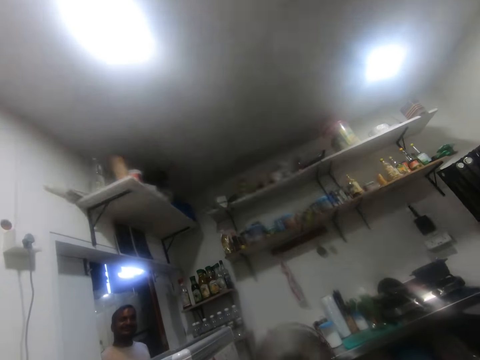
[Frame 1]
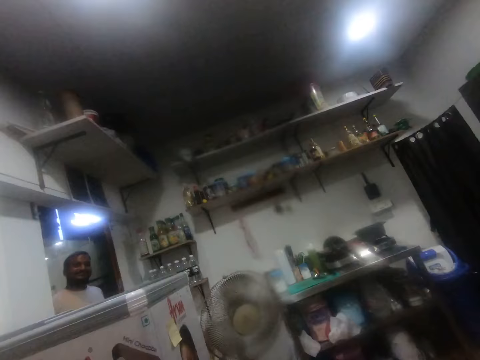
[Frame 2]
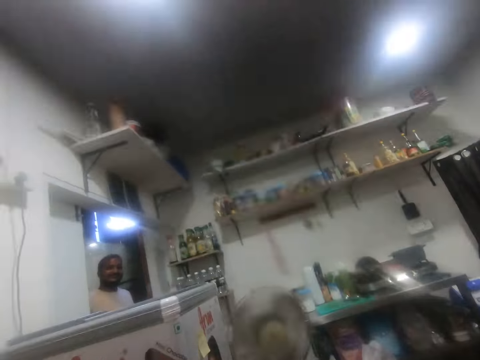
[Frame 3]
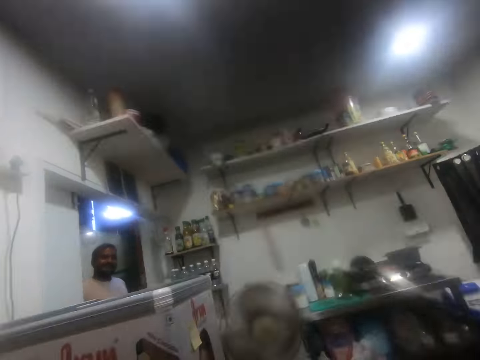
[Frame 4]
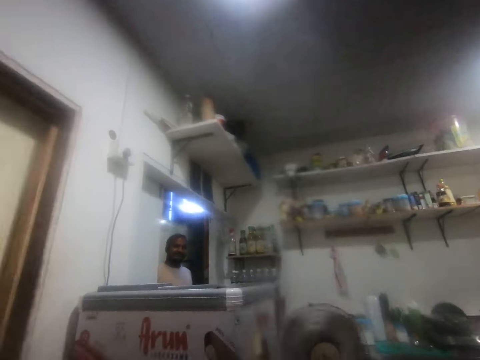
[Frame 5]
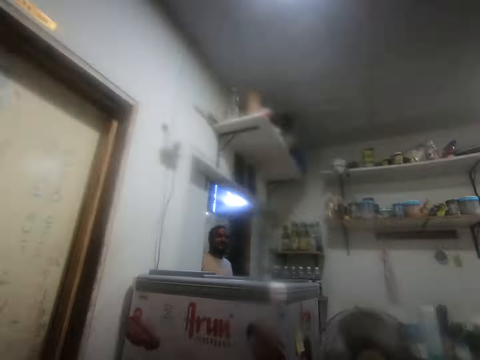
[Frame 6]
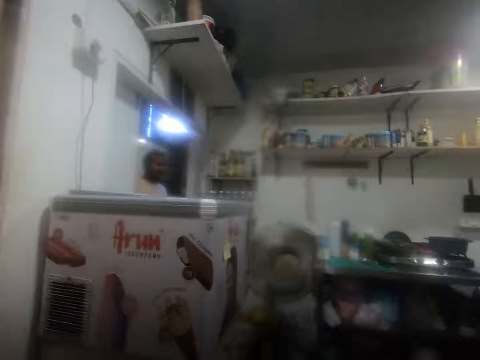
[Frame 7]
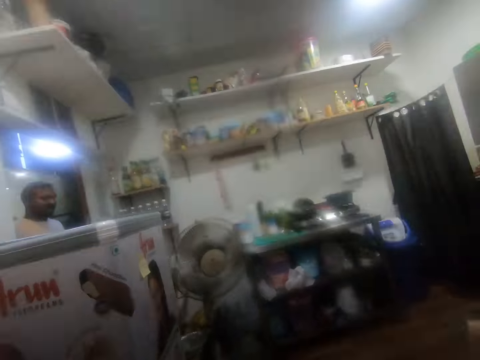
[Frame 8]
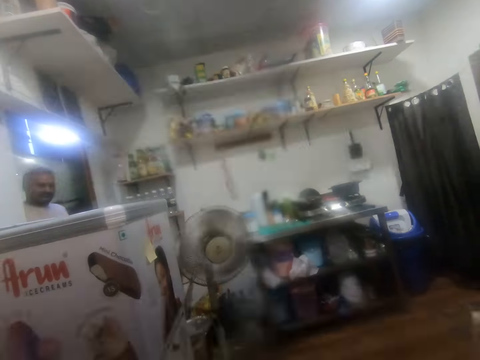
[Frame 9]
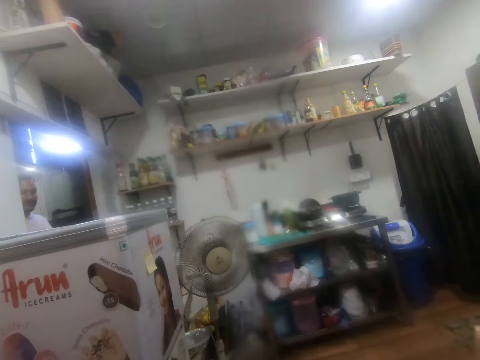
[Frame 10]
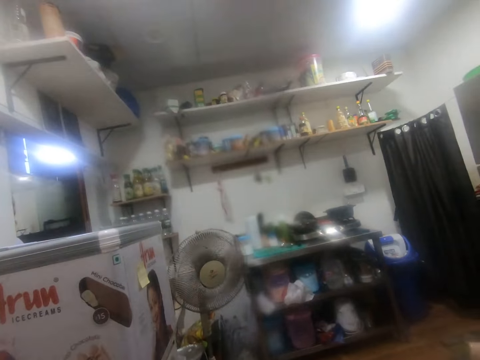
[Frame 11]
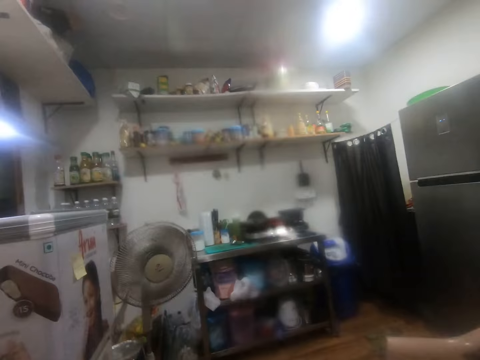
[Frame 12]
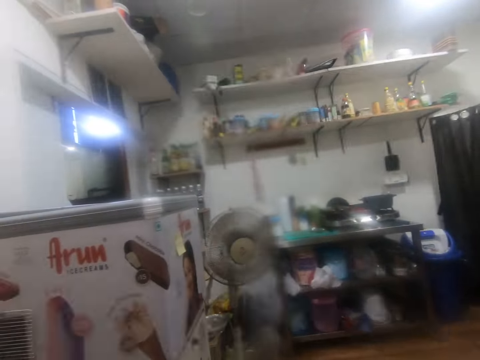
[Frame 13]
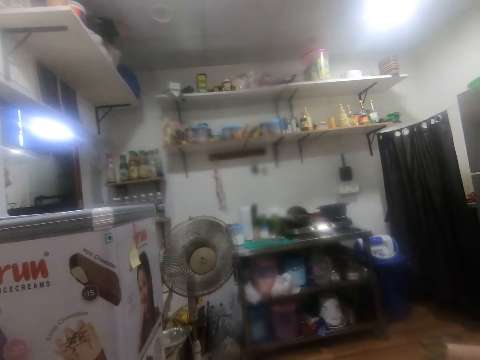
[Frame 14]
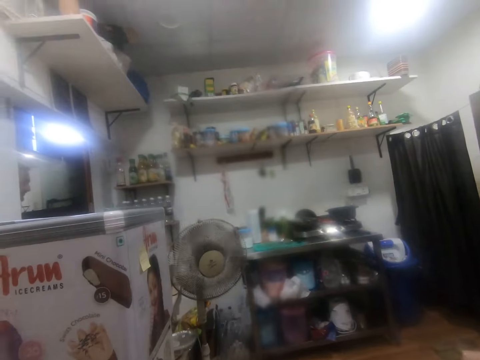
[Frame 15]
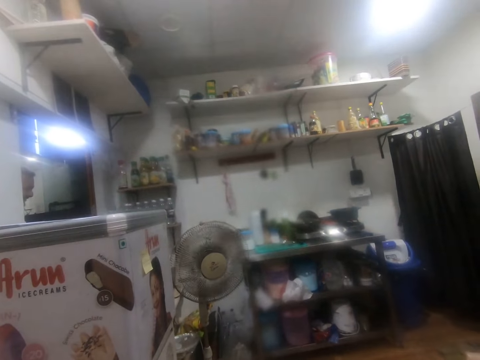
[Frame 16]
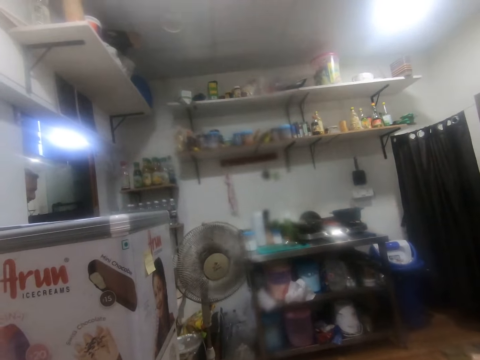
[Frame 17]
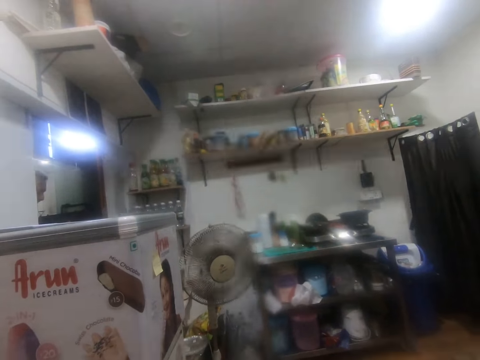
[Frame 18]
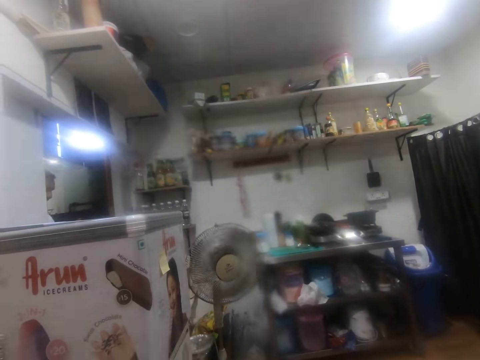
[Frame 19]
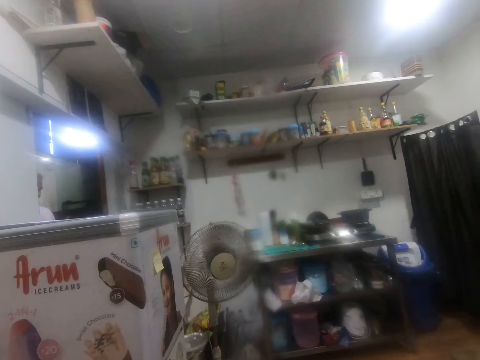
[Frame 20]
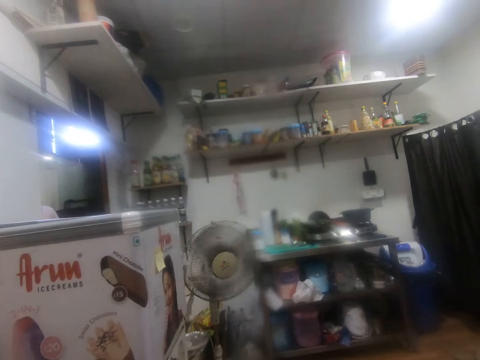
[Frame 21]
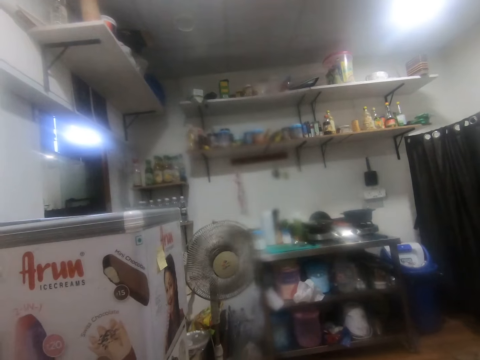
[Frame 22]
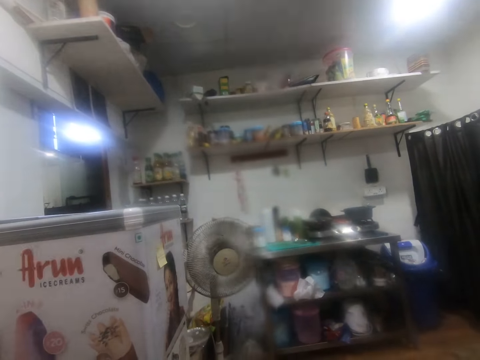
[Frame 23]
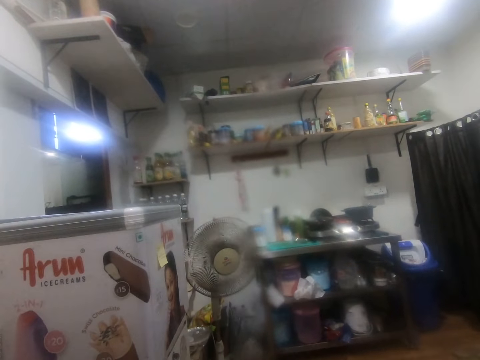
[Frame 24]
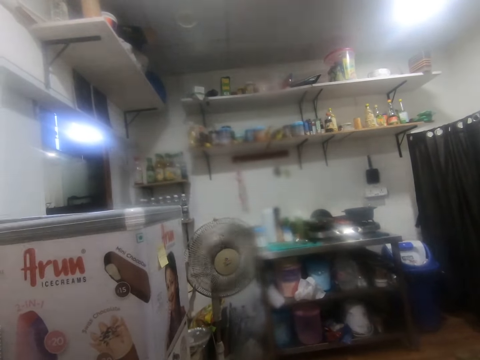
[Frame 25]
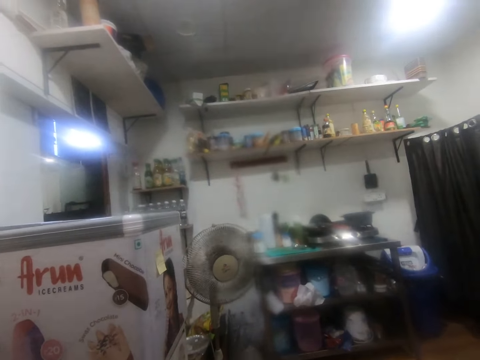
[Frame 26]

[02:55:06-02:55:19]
The camera wearer looks around. The man walks away from the kitchen entrance. The camera wearer listens to a radio.

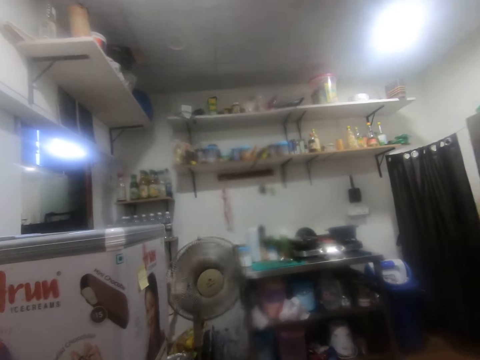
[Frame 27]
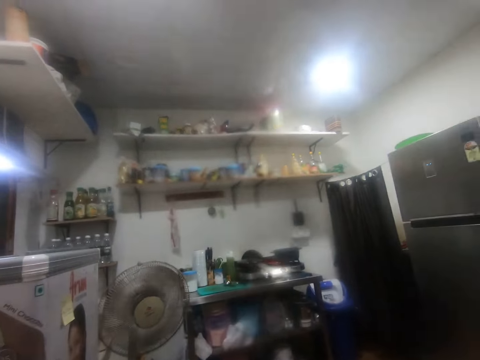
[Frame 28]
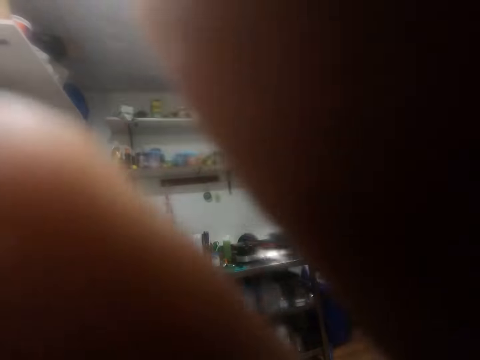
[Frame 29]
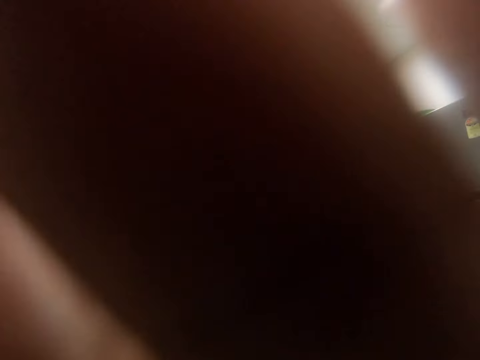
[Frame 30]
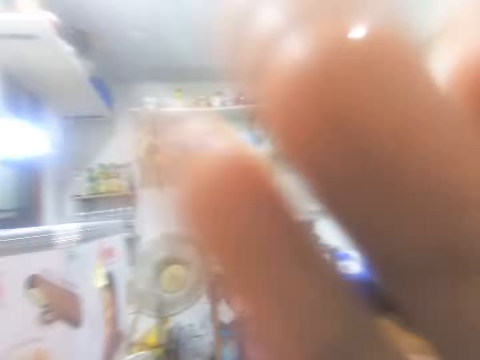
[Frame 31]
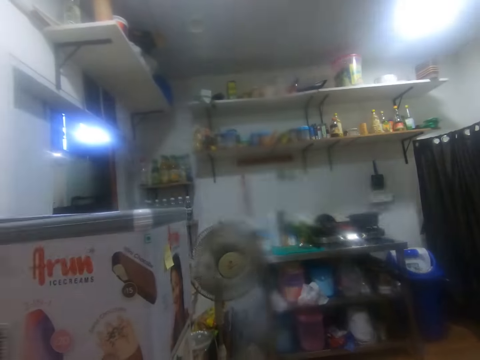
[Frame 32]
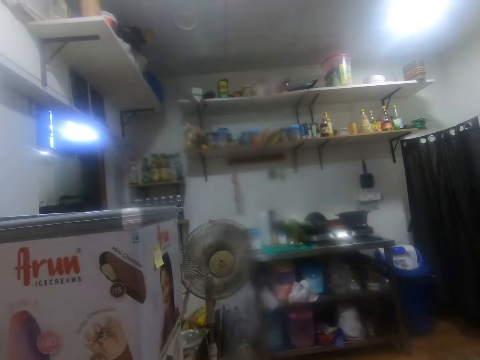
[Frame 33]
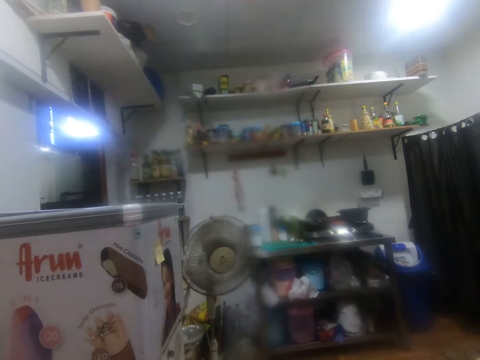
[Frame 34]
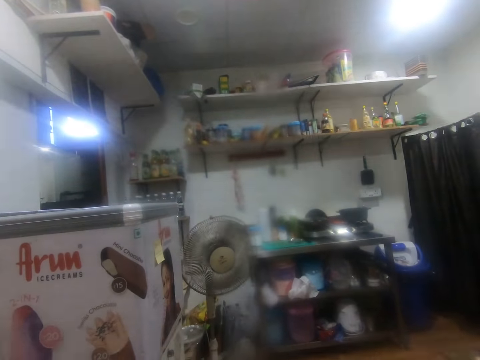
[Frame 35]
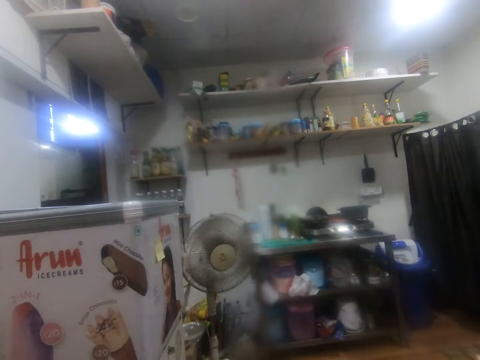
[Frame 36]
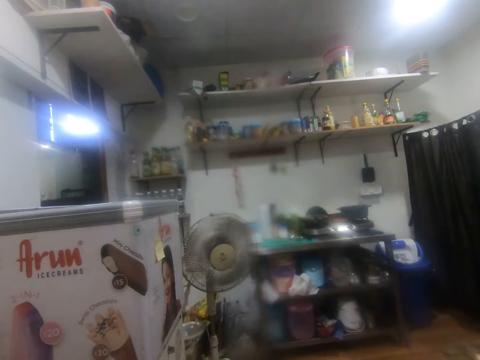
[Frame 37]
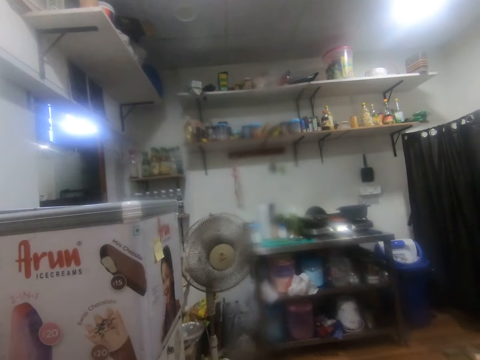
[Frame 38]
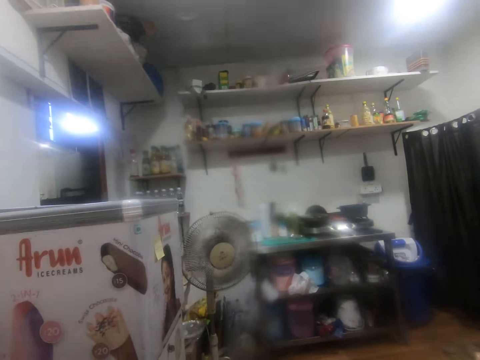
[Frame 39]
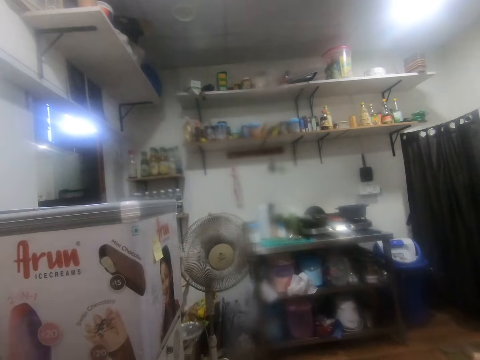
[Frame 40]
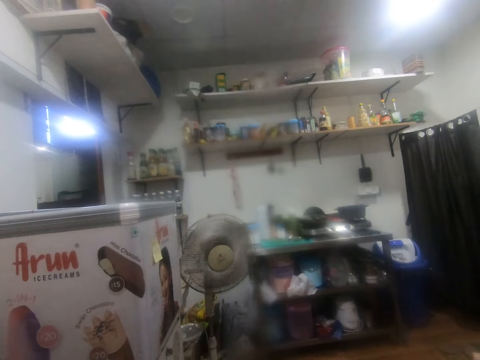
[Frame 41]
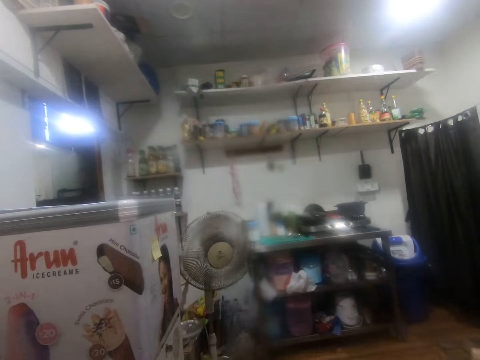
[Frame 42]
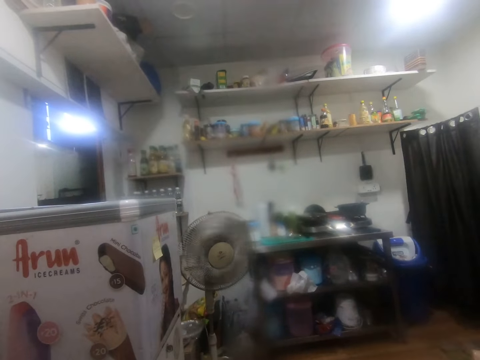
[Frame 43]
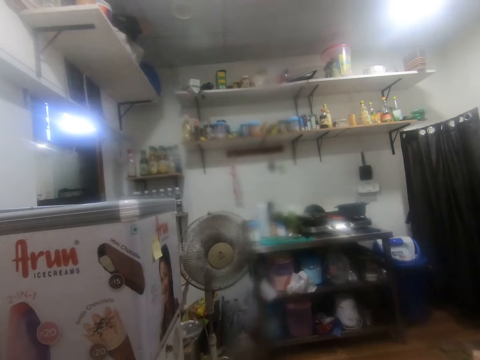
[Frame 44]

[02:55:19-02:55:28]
The camera wearer touches the camera on his head with his right hand. He puts his hands down. He listens to a radio.

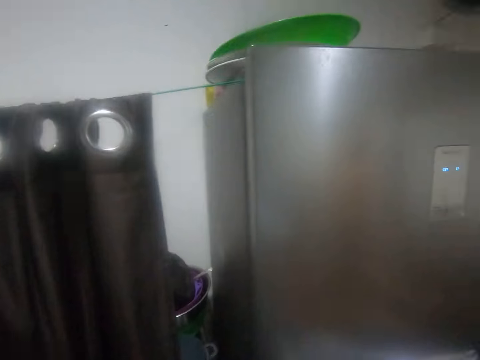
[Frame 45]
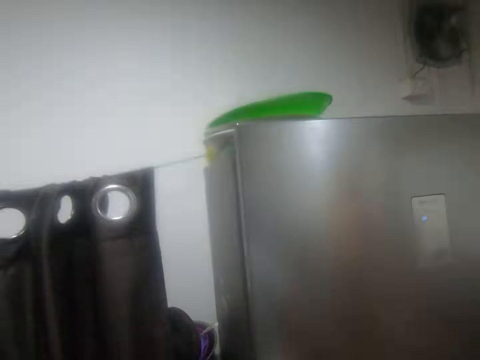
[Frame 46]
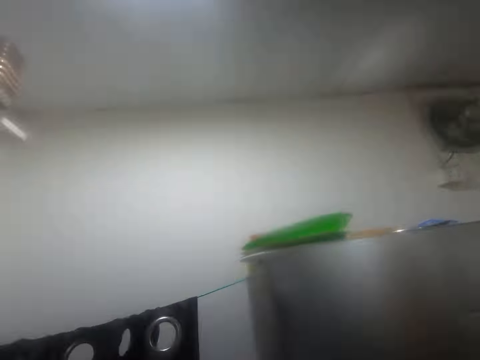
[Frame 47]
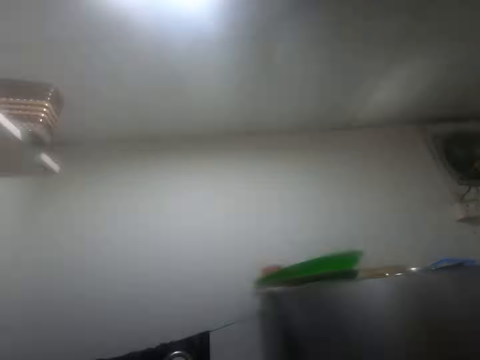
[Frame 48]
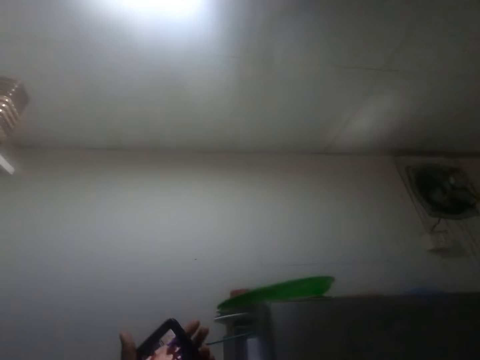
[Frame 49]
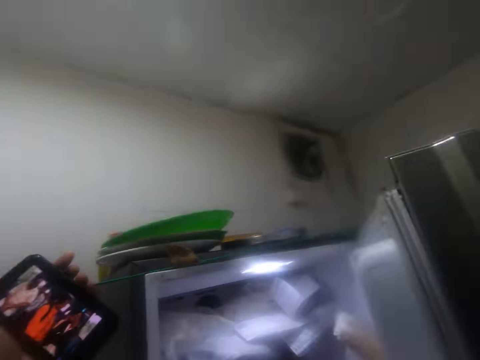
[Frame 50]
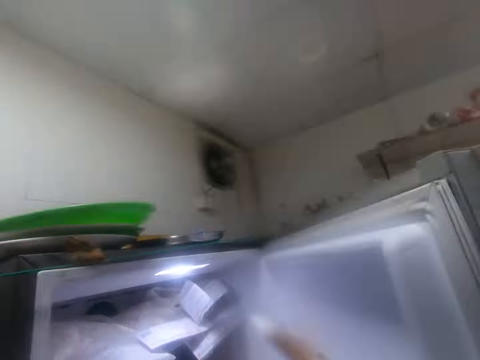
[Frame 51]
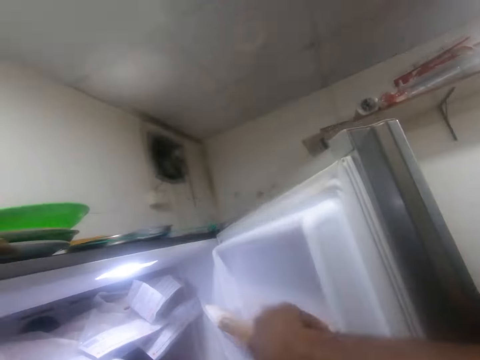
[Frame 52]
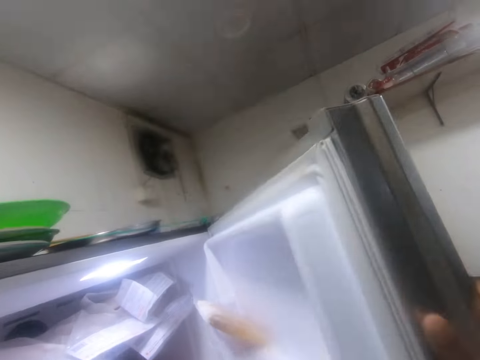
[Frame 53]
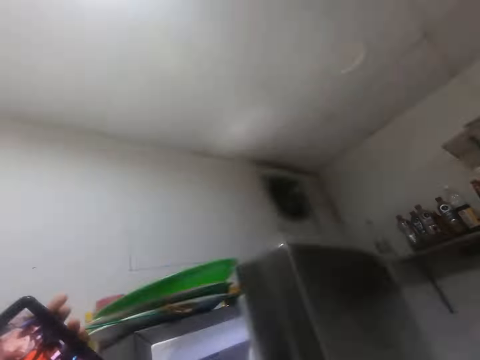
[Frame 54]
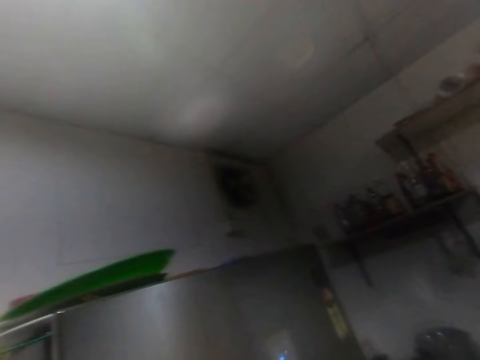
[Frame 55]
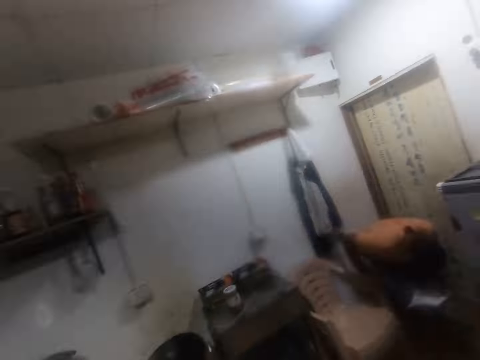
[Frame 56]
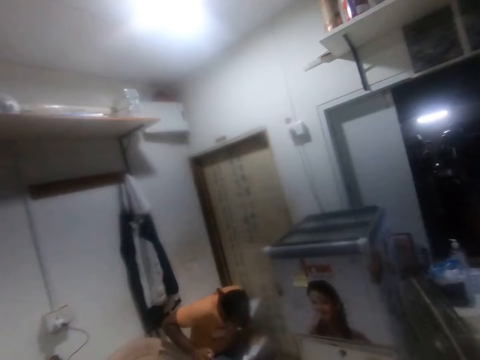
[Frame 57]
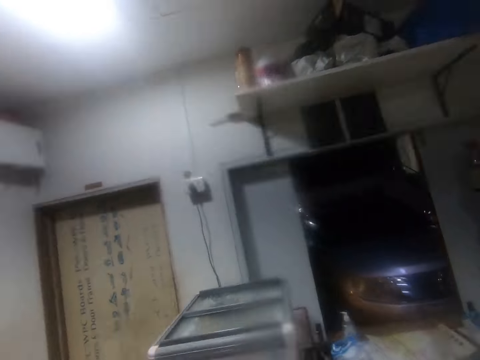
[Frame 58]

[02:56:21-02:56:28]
The camera wearer opens a fridge with his right hand. He lifts up the phone. He places a pack in the fridge with his right hand. He closes the fridge with his right hand.
